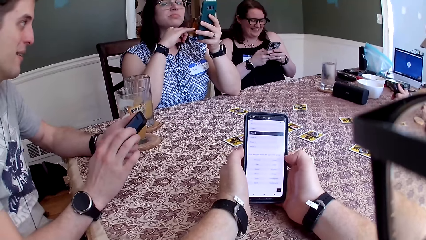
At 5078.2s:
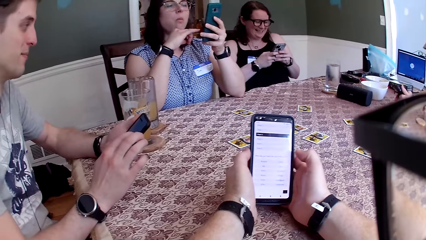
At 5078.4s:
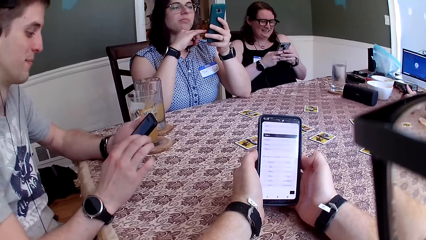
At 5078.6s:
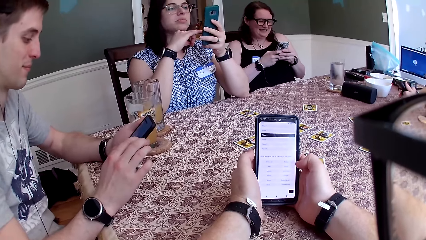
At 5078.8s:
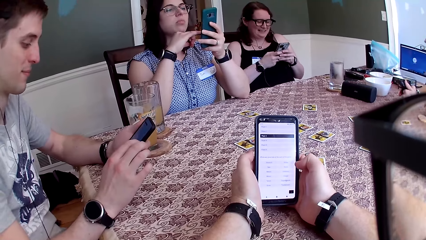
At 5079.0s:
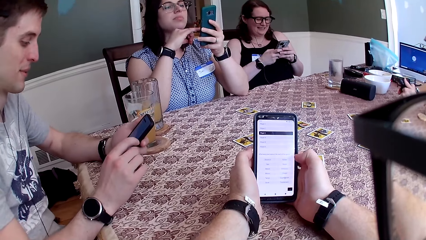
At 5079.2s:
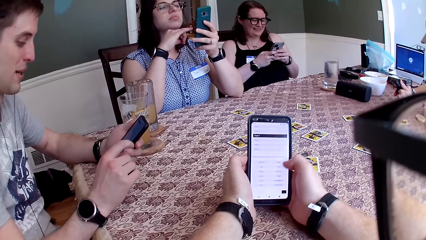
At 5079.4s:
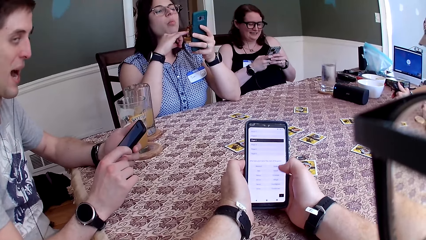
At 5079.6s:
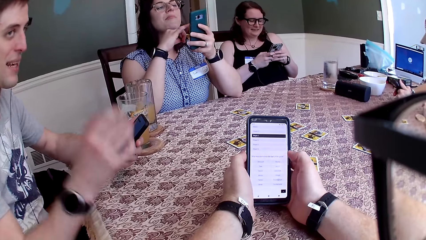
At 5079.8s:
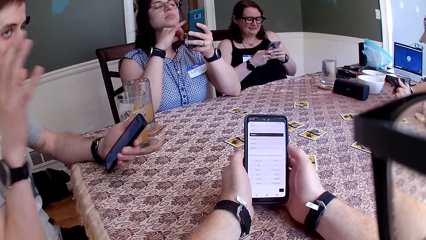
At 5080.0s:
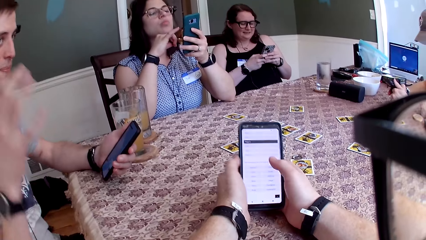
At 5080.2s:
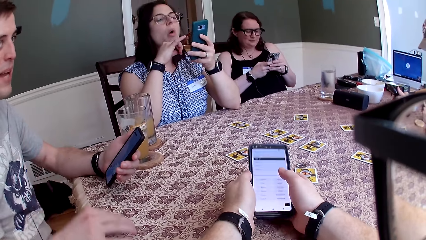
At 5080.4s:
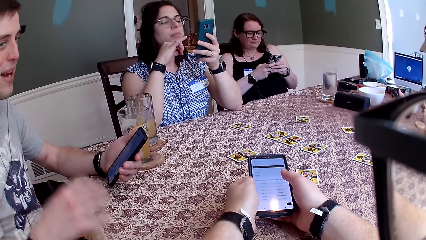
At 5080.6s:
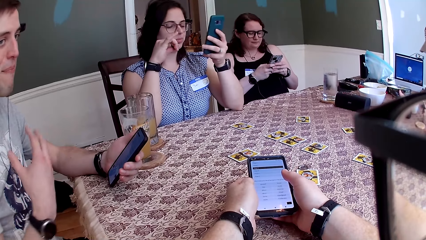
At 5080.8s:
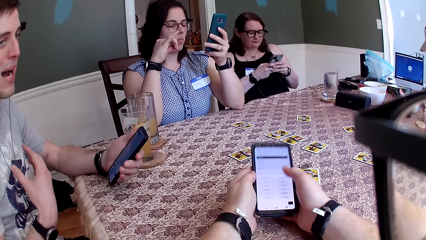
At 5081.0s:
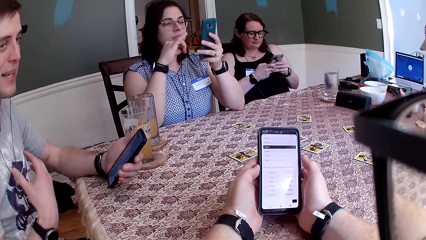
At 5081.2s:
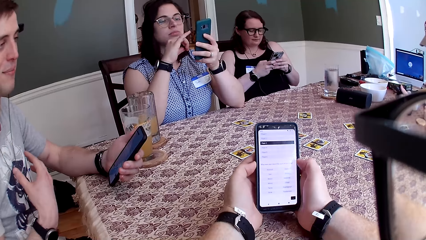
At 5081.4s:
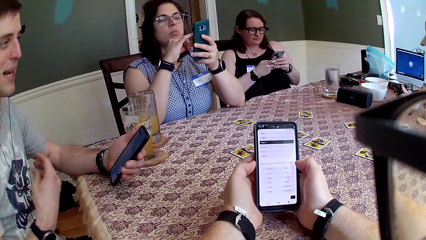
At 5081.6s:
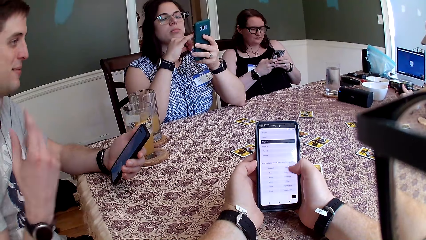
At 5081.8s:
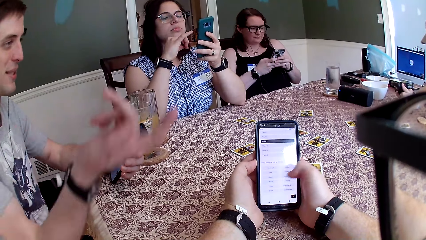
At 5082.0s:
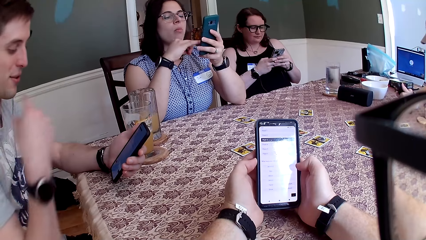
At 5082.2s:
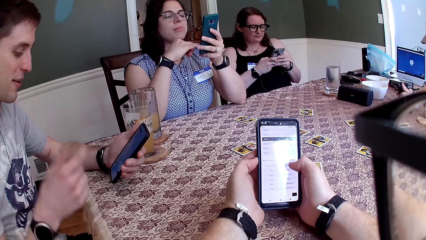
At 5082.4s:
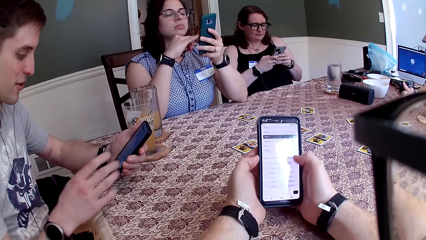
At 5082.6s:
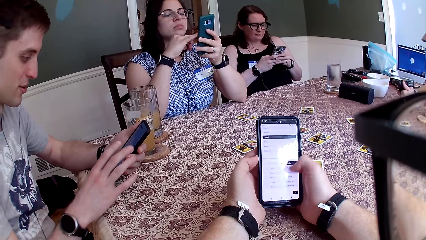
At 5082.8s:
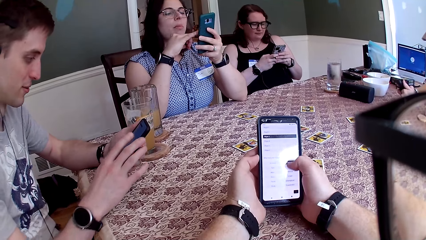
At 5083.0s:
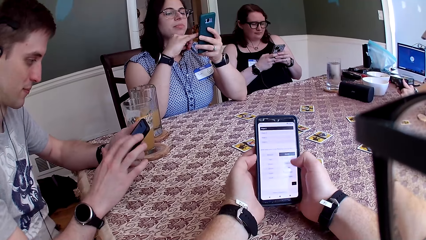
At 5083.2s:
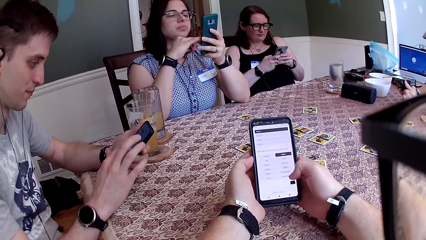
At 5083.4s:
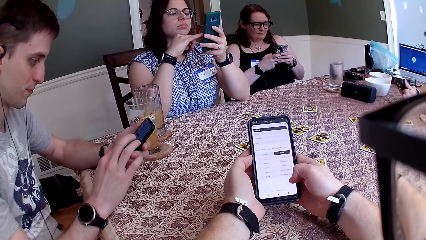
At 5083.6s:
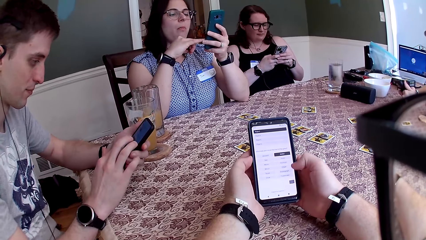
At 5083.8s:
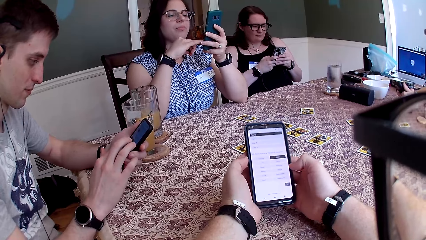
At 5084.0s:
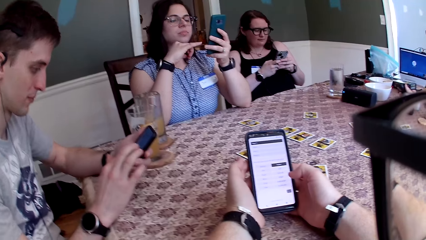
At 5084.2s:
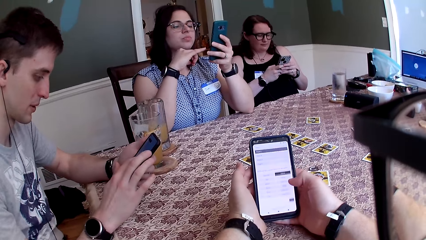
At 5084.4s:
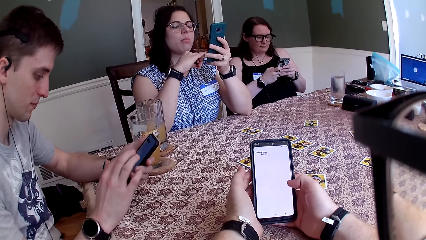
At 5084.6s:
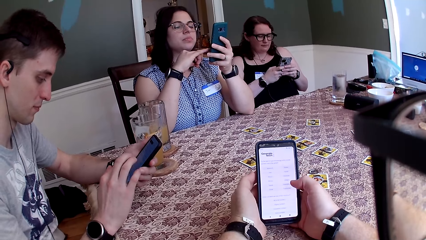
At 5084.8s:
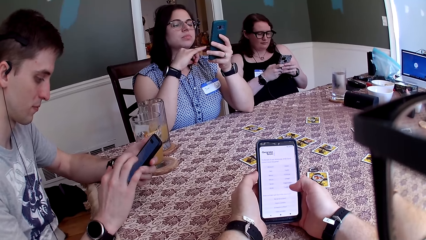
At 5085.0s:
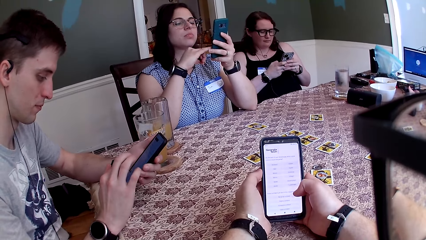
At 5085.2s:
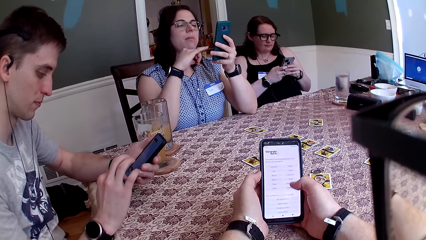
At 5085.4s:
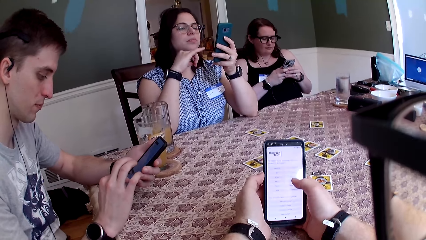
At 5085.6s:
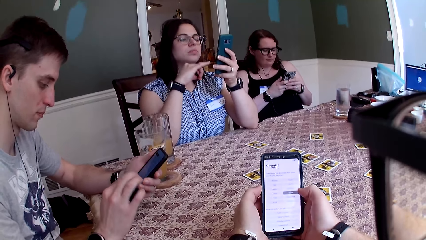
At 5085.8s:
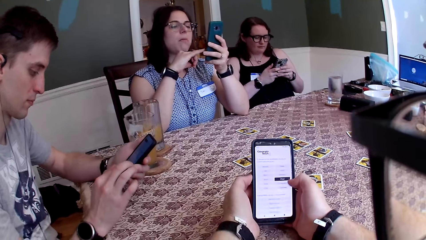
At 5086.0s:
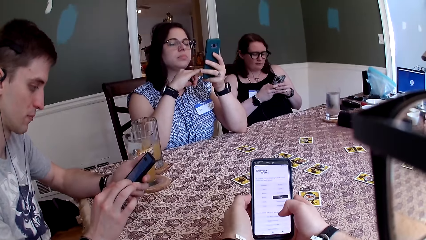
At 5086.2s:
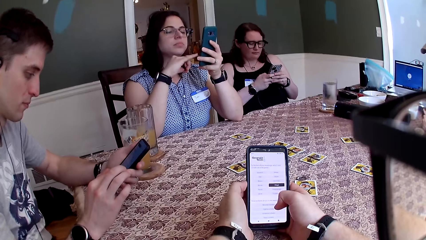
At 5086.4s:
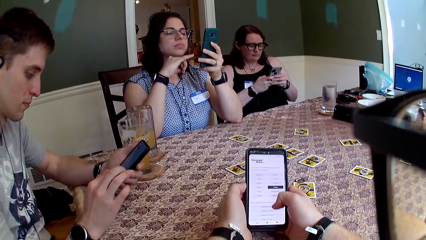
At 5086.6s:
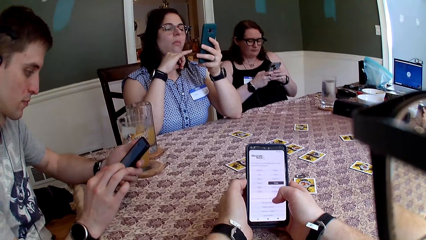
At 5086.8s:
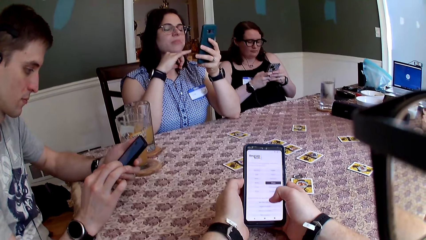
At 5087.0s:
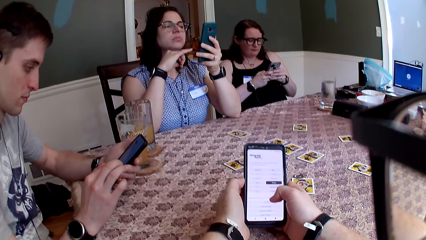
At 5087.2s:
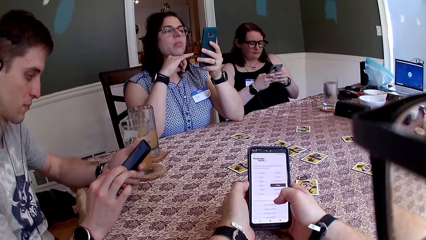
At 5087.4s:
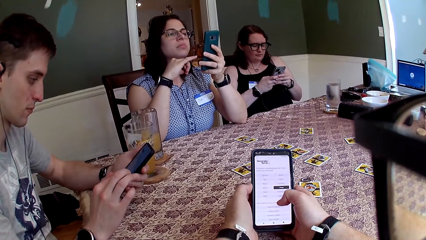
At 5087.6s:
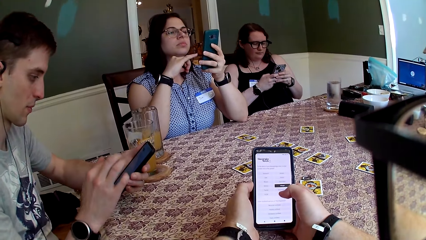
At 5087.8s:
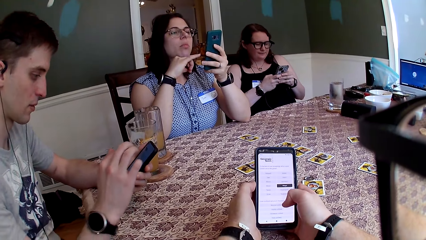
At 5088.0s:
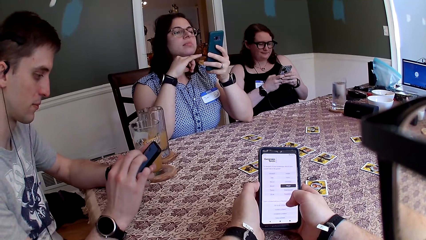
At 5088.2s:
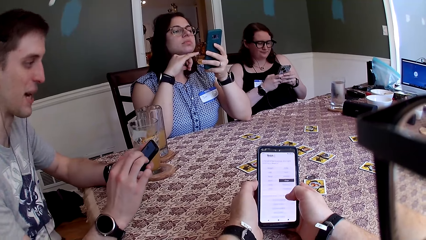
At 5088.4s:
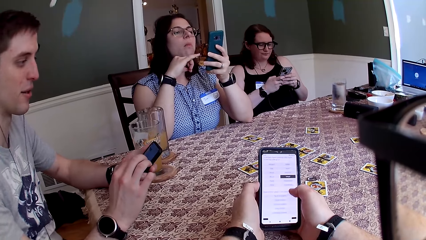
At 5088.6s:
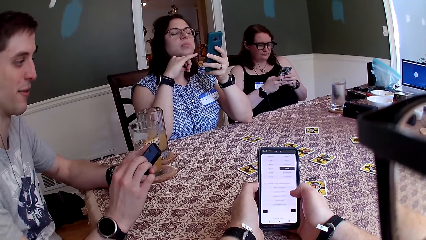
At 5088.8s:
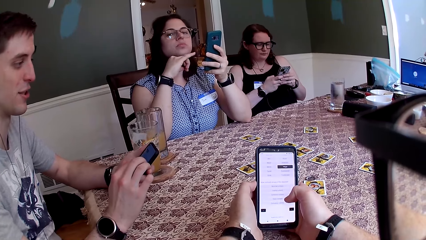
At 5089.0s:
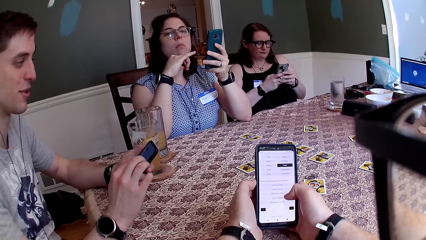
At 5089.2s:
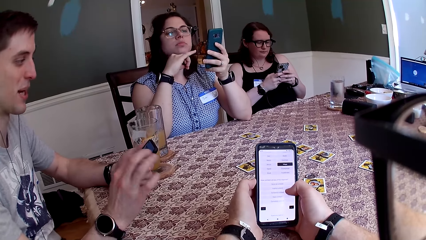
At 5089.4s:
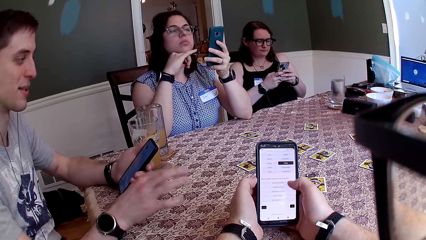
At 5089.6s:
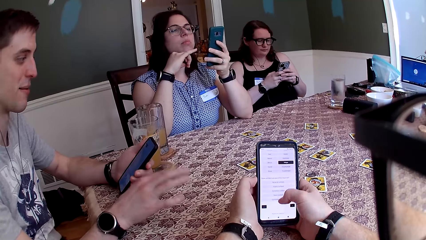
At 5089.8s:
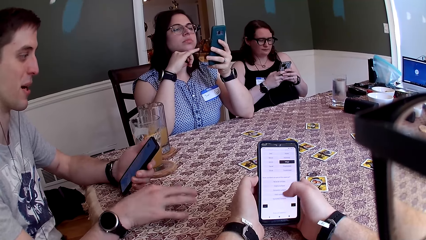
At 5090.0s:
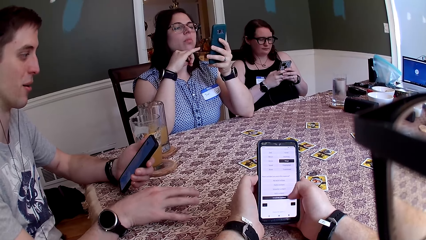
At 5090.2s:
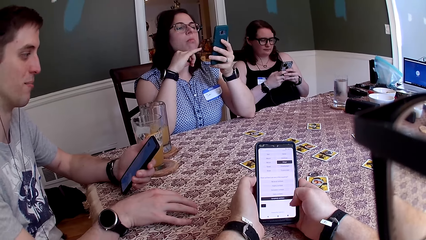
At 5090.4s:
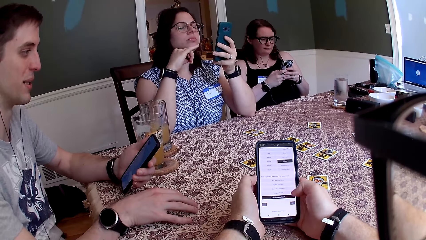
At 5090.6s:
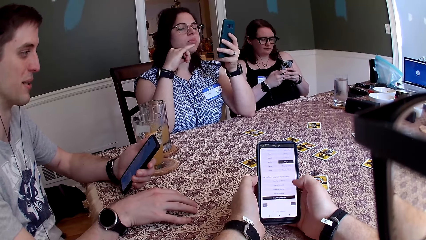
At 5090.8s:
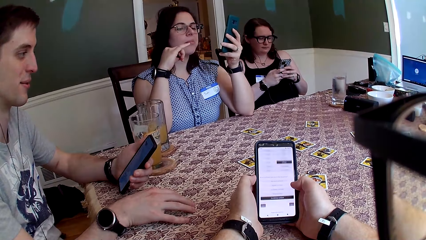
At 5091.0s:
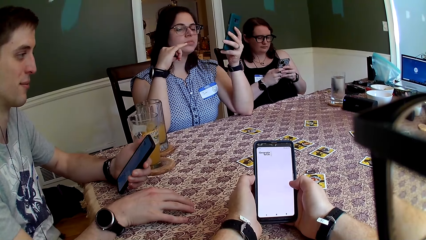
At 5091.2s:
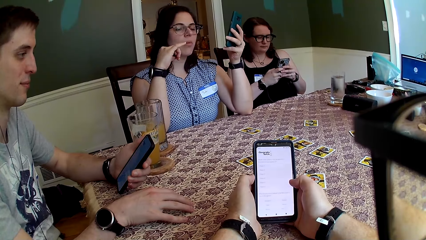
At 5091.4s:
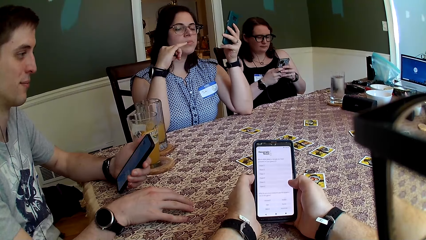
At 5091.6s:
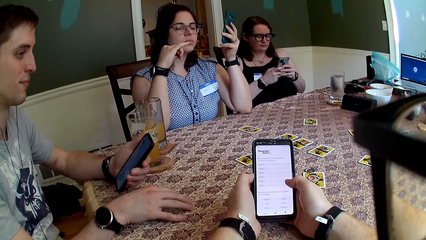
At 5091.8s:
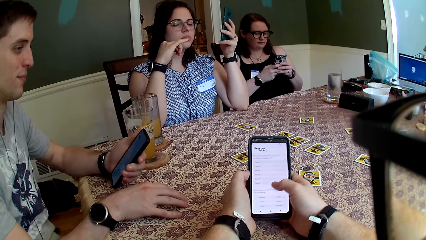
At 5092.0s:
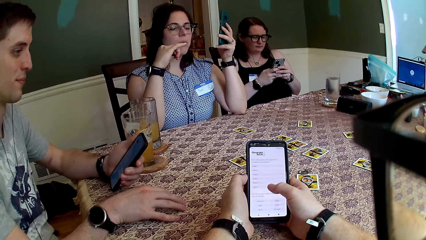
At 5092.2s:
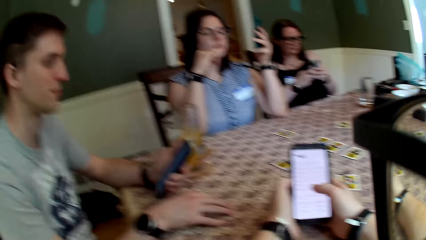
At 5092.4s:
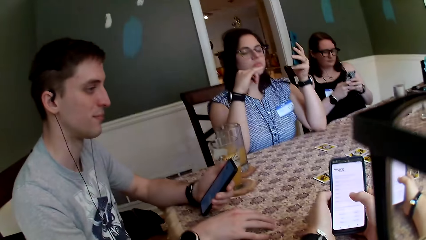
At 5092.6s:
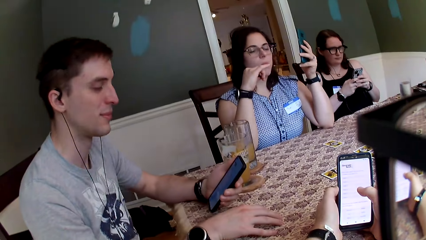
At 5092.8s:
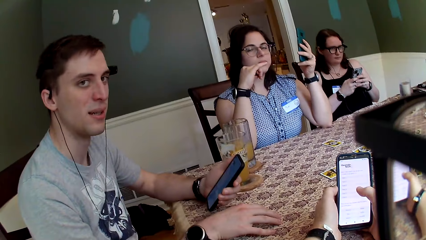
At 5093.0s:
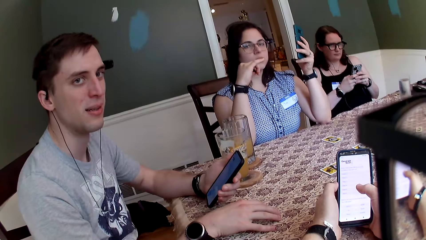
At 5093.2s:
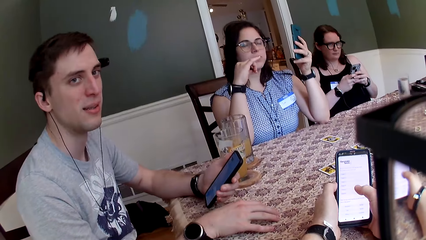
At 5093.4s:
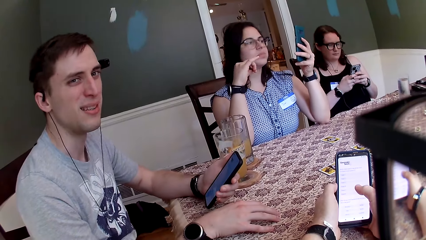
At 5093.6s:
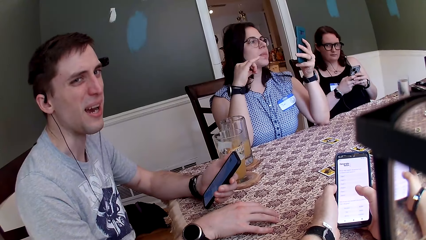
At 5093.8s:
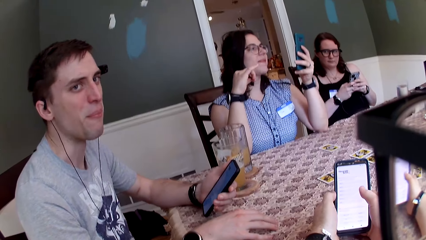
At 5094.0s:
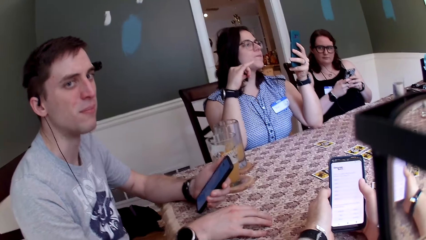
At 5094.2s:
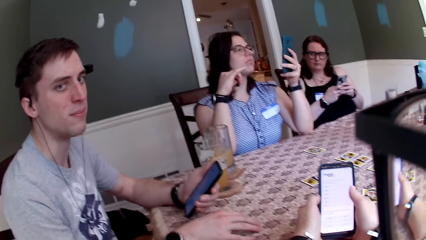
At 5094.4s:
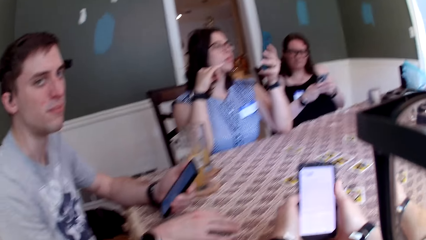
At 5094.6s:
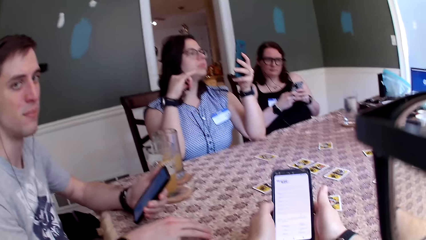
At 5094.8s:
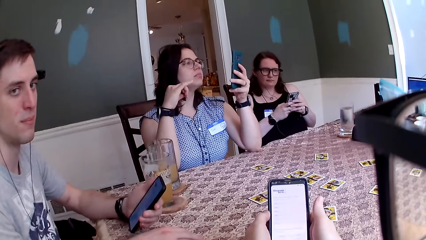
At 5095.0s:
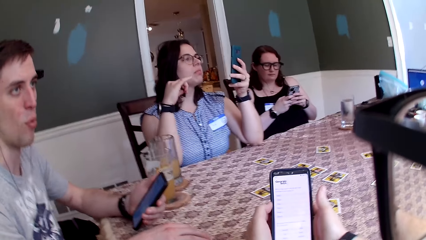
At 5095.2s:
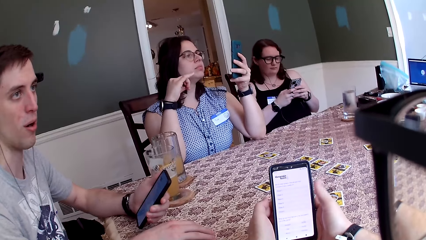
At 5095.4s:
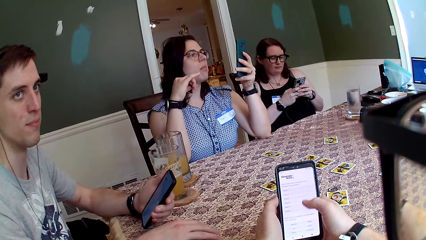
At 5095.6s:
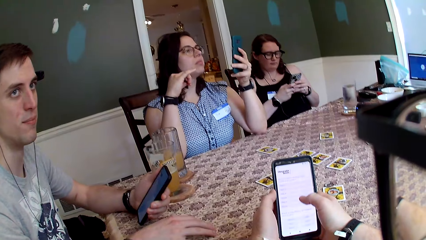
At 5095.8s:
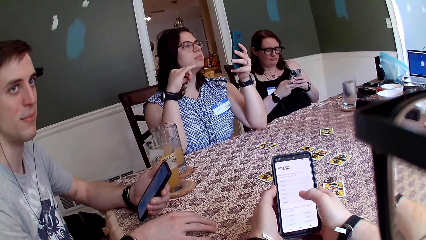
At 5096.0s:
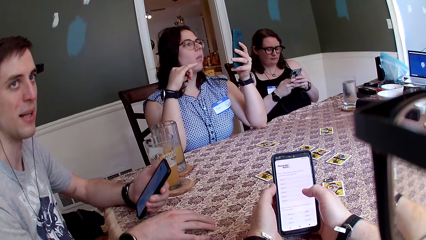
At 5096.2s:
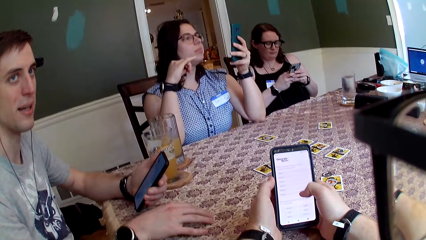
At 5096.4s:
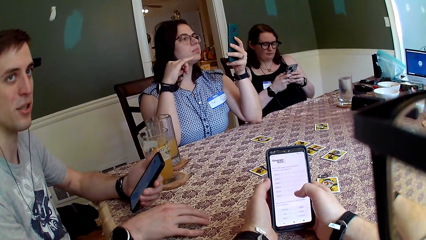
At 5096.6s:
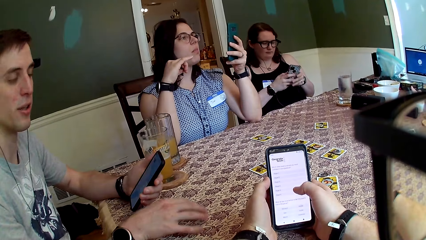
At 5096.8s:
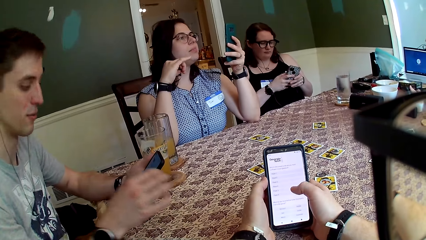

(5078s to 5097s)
A man speaks to the group of people at the table. The camera wearer speaks to the group of people at the table. The man speaks to the camera wearer. The camera wearer scrolls up the phone. A person stares at the phone. The man converses with the camera wearer.
